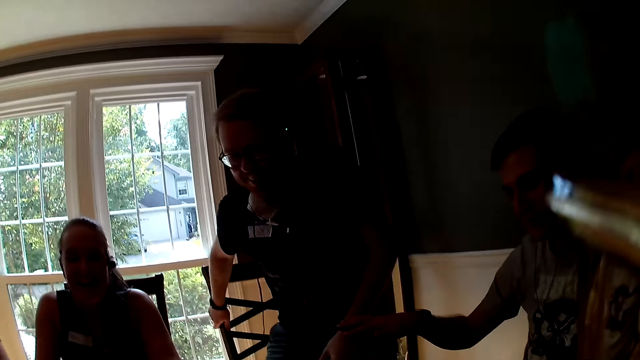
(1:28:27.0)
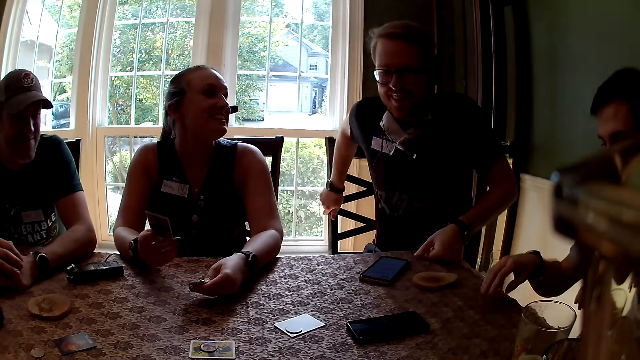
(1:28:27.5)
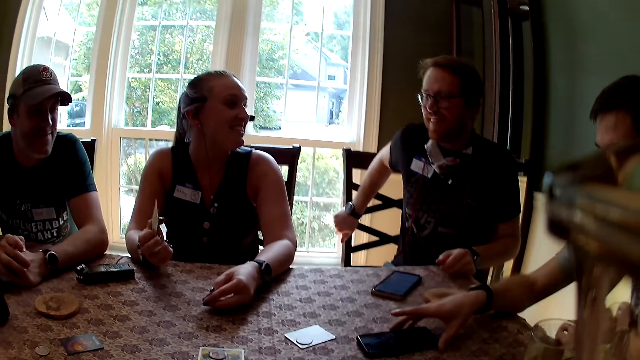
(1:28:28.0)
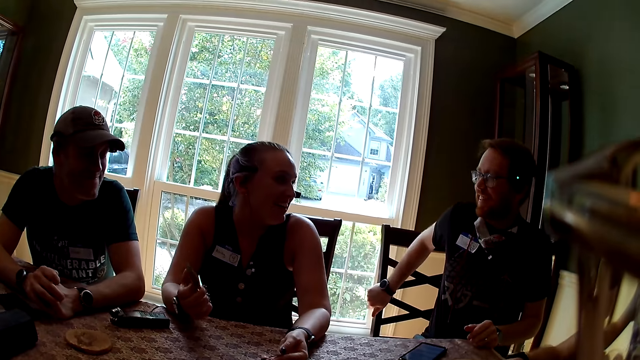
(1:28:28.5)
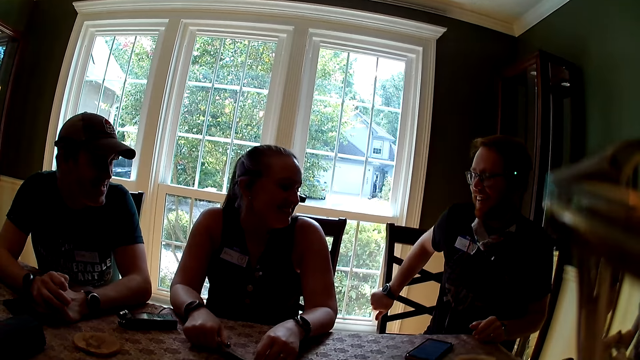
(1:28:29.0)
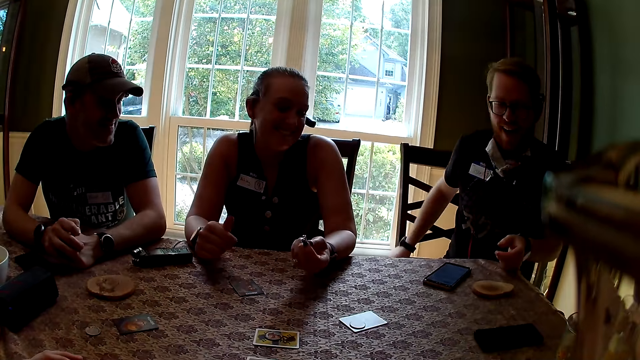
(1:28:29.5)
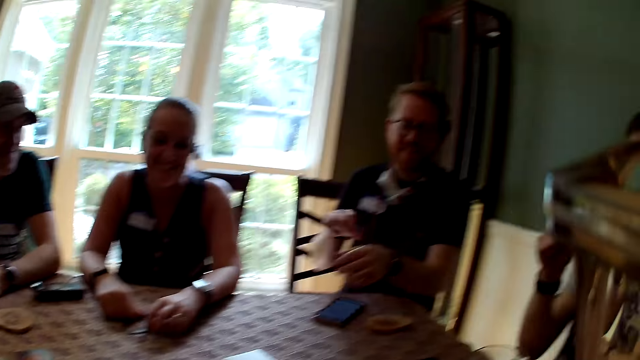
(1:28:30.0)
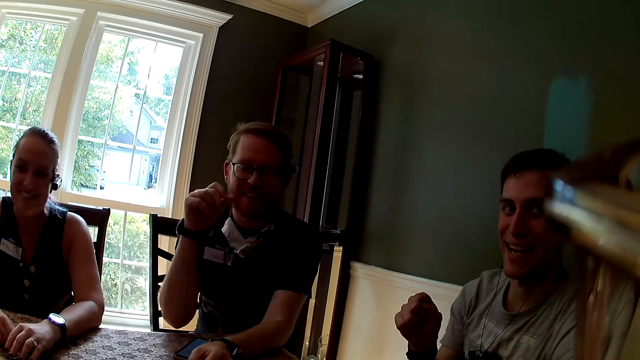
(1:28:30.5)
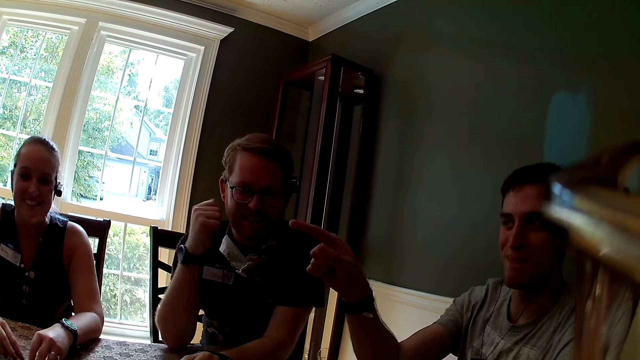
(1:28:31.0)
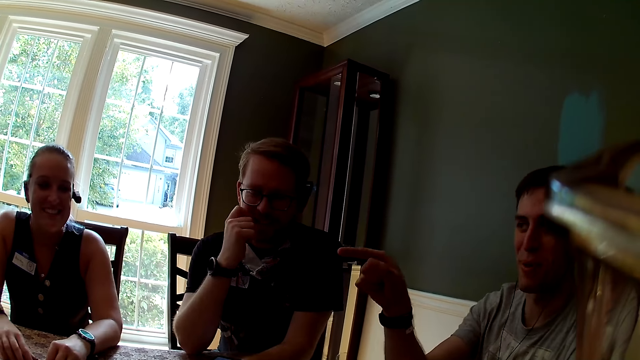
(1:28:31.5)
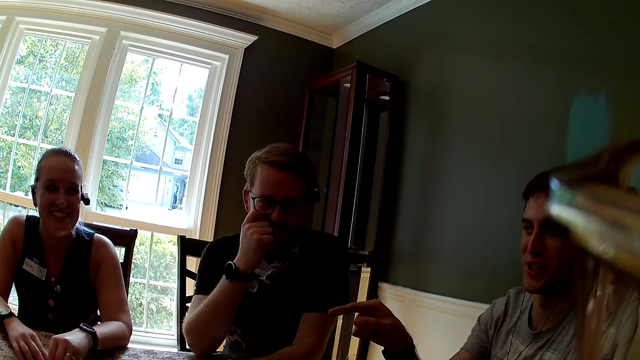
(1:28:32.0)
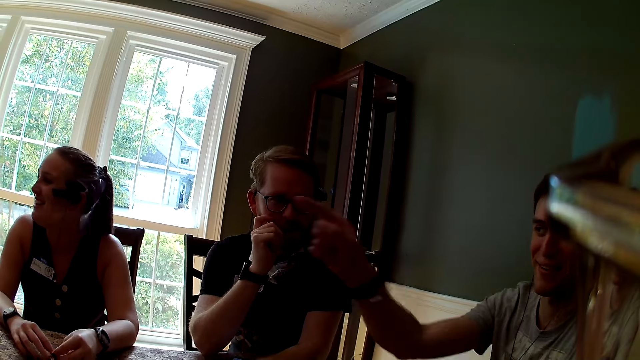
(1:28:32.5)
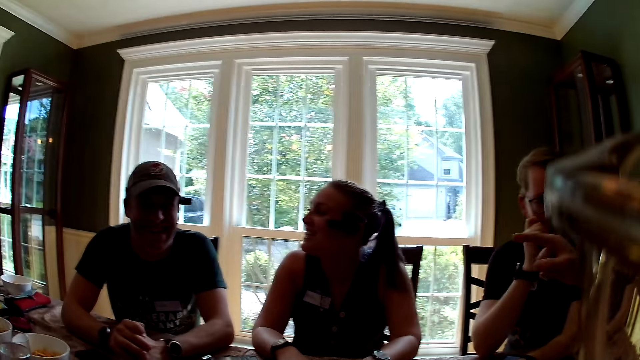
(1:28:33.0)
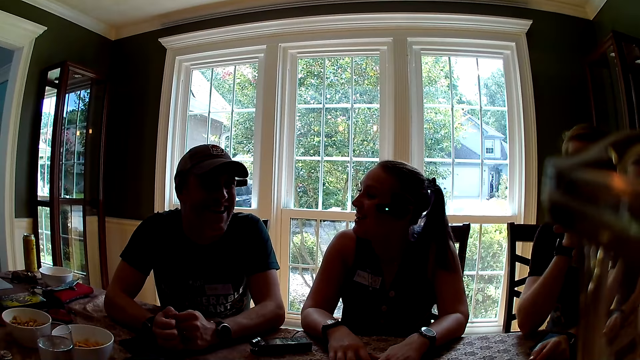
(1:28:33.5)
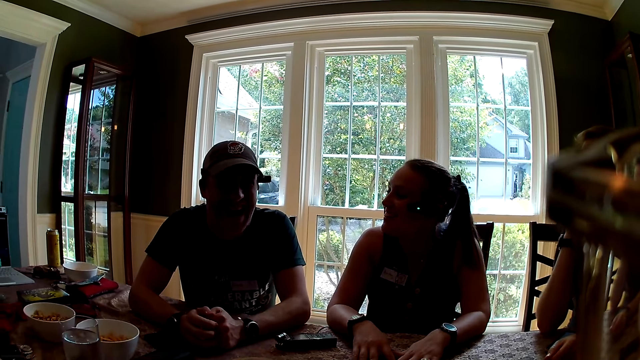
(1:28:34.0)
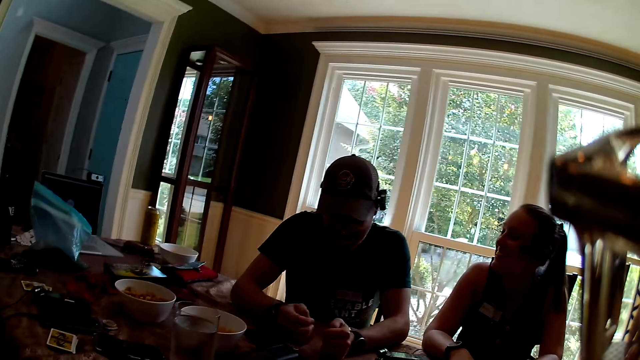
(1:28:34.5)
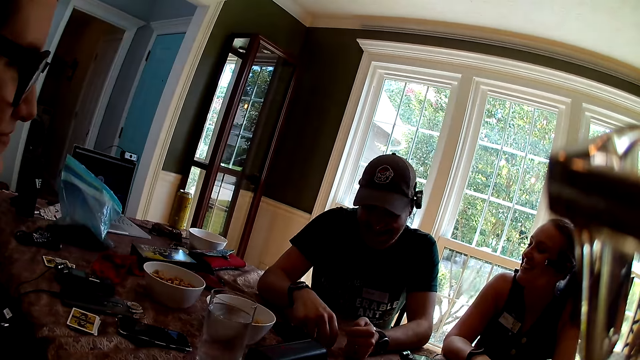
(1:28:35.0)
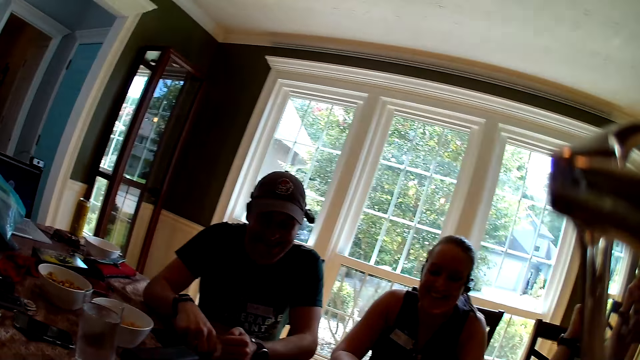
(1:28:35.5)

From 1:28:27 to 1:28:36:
A man sits down. A woman interacts with everyone. Another man holds a chair with his right hand. A third man touches the phone on the table with his right hand. The camera wearer converses with men and women. The third man holds the phone on the table. The second man removes his right hand from the chair. The camera wearer interacts with everyone. The third man points towards a man. The third man interacts with everyone.

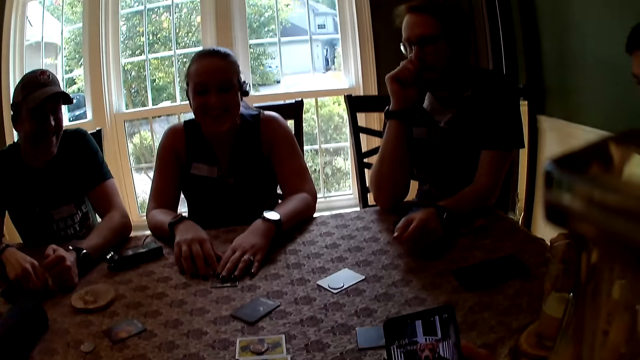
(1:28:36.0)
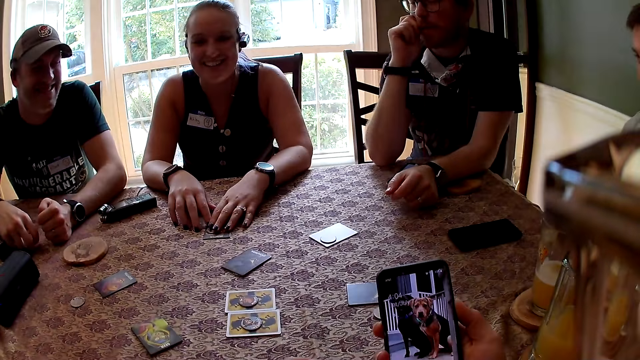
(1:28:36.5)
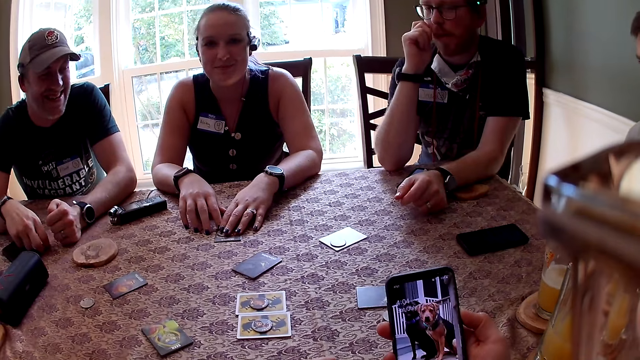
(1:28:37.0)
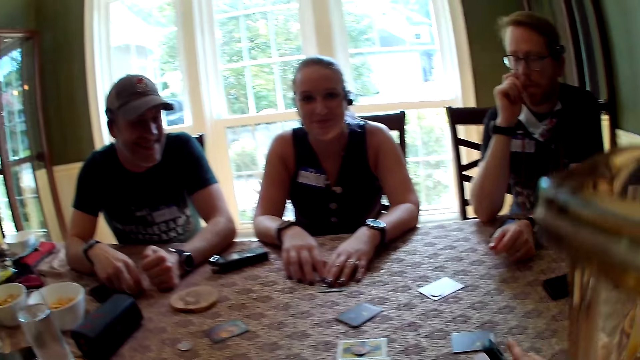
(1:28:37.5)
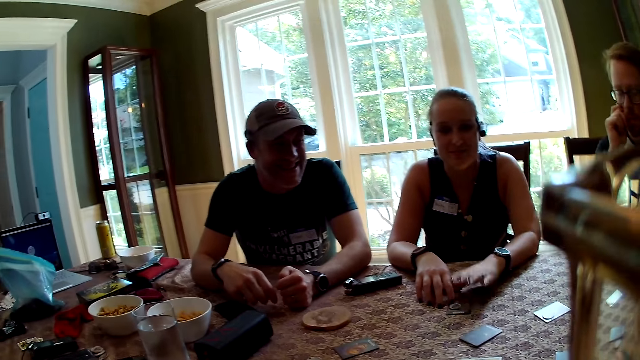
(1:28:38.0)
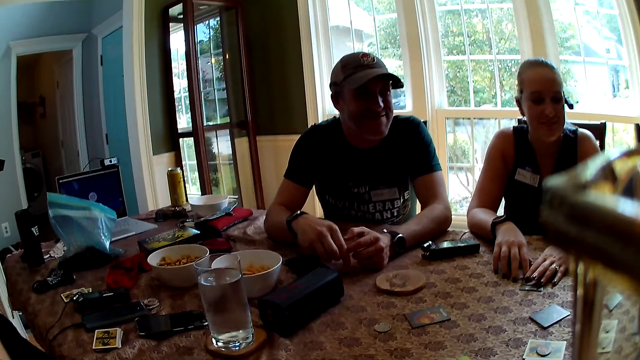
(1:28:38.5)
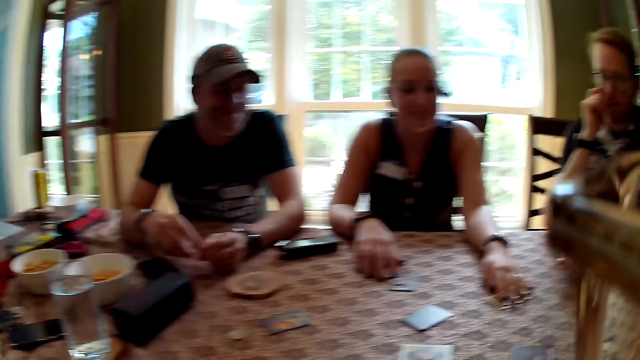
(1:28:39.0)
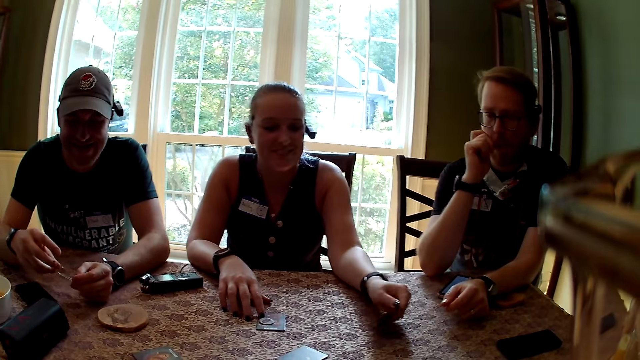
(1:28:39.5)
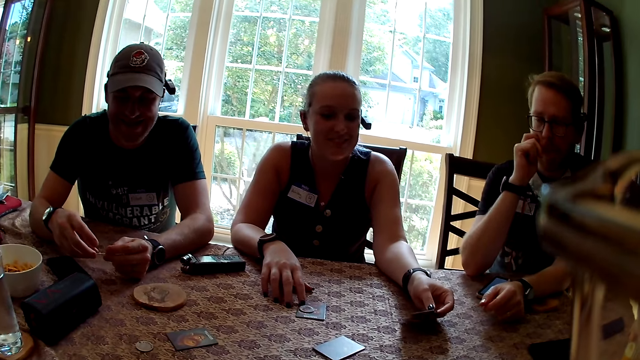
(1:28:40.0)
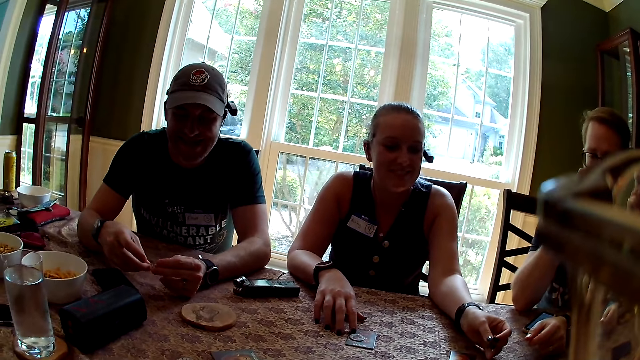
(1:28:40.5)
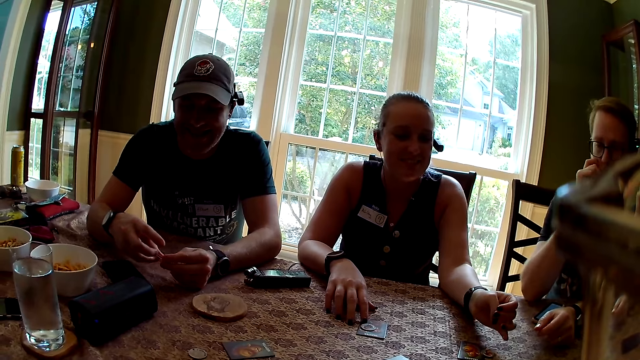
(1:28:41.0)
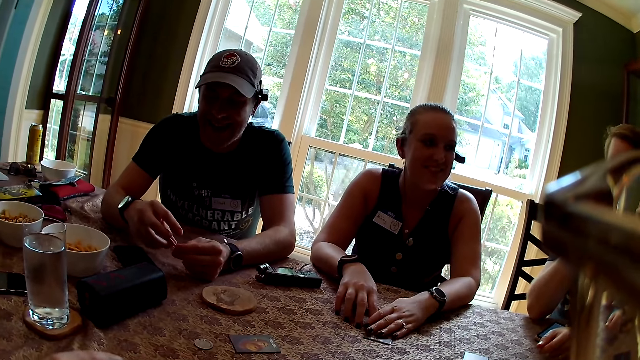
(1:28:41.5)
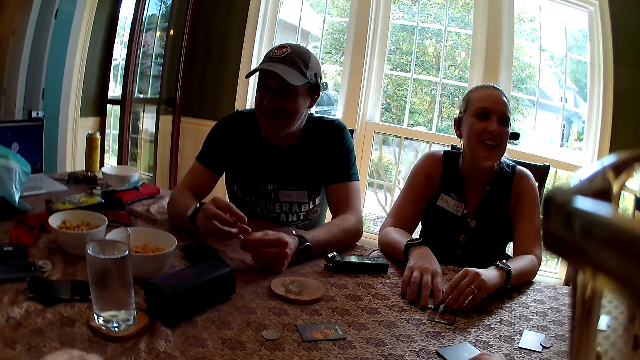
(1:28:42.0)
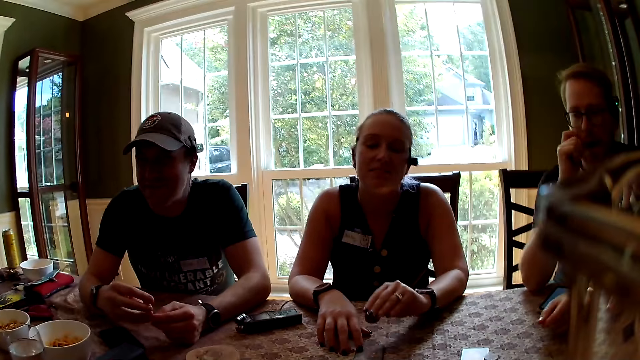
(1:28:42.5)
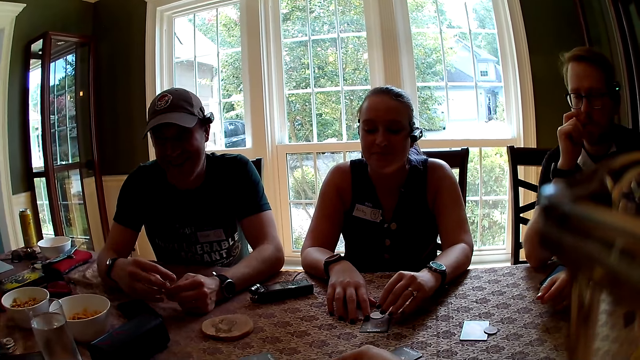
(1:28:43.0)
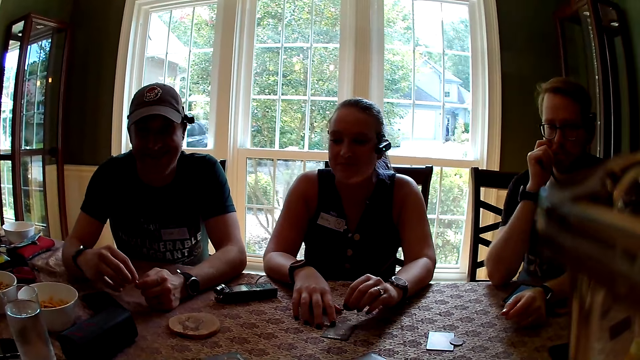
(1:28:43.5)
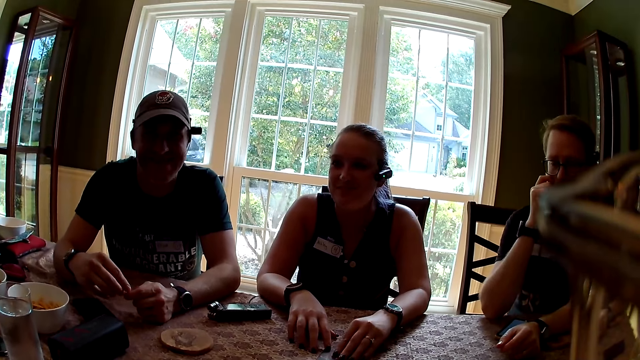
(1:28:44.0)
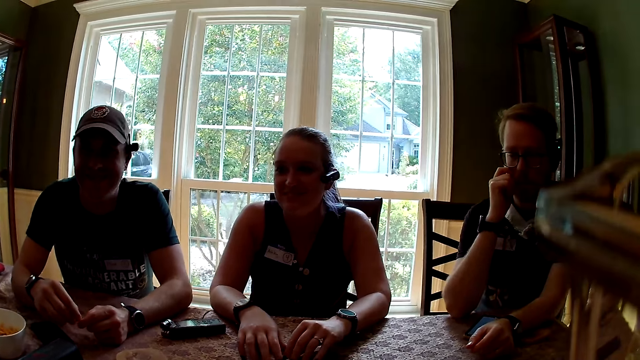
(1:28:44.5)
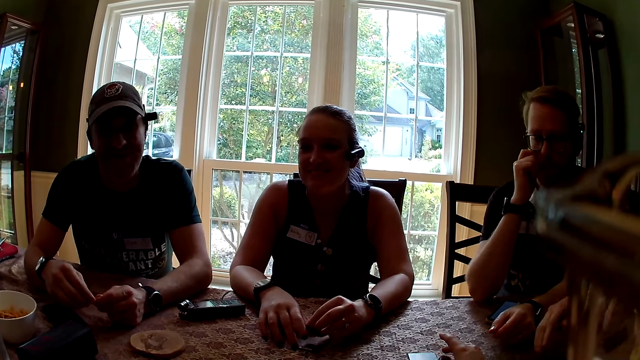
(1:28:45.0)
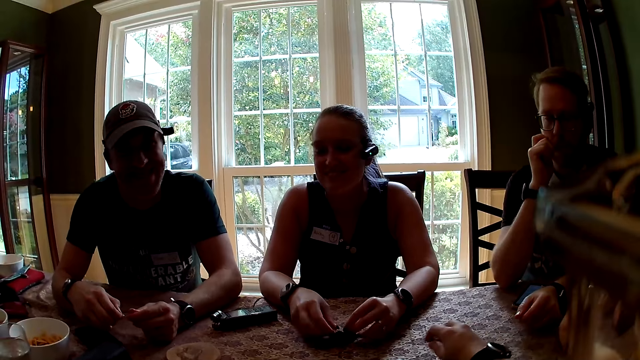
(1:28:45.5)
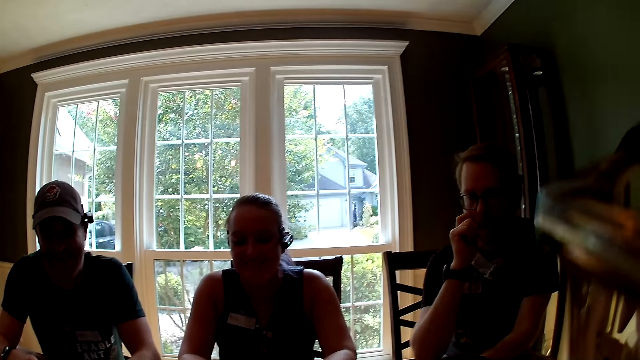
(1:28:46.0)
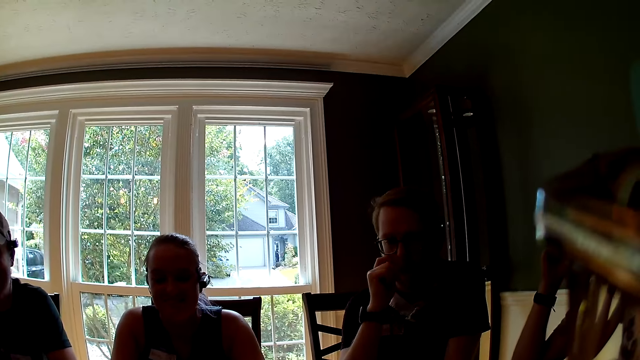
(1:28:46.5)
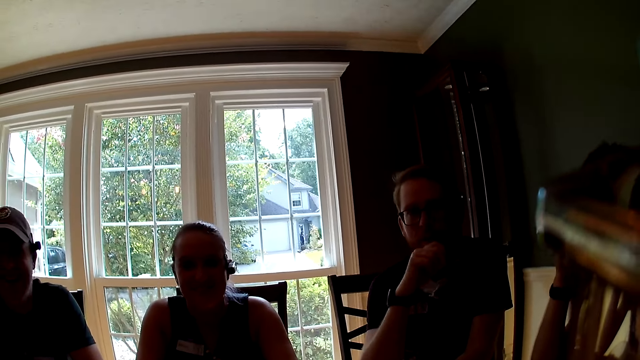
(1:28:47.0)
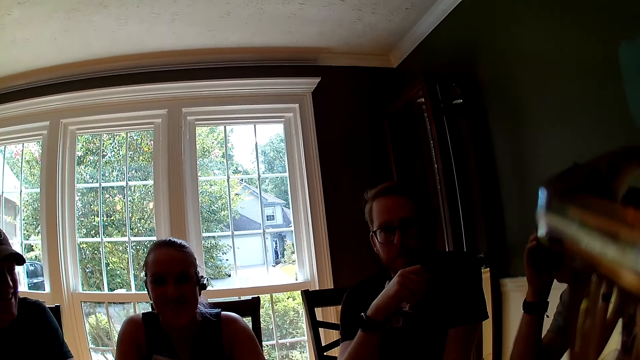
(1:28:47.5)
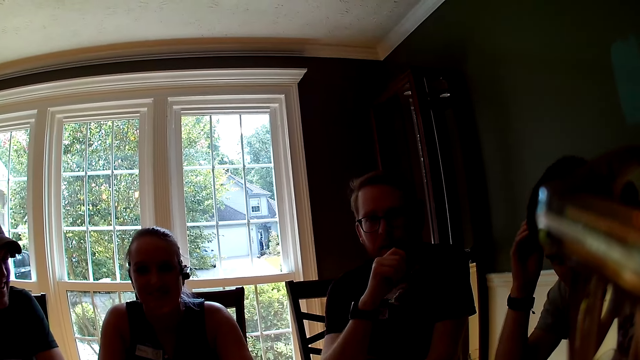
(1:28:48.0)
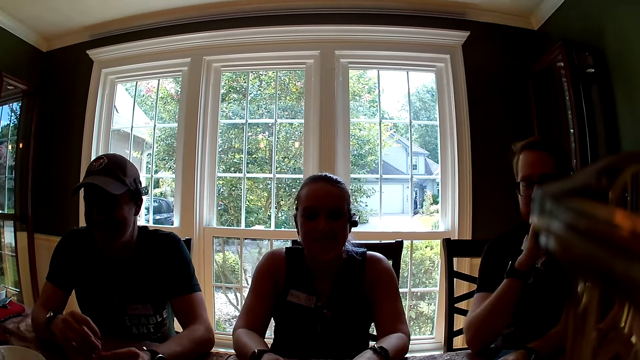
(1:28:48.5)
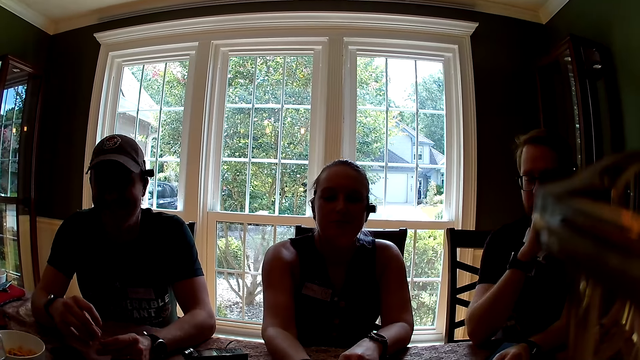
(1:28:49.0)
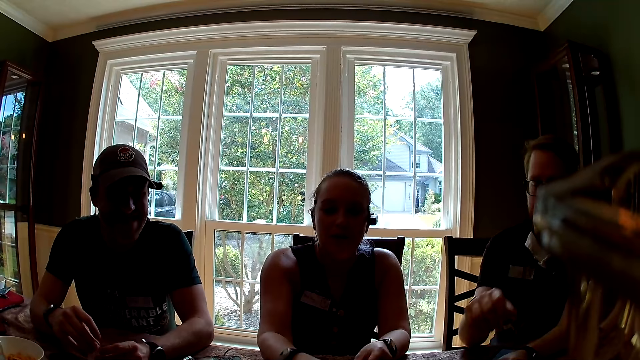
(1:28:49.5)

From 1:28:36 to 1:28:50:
The camera wearer holds the phone with her right hand. She interacts with everyone. A woman places her left hand on a card on the table. The woman flips the card on the table. A man interacts with everyone. The woman picks up the card on the table with her left hand. The camera wearer converses with men and women. The woman drops the card on the table with her left hand, picks up a coin on the table with her left hand, and drops the coin on the table with her left hand. The camera wearer interacts with everyone. Another man touches his mouth with his right hand.
